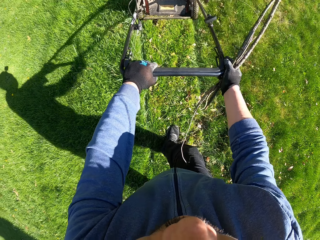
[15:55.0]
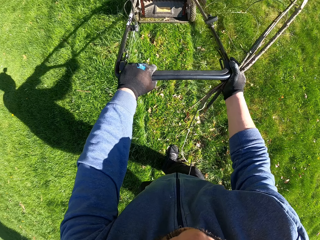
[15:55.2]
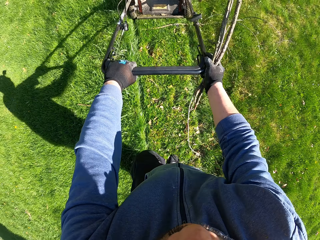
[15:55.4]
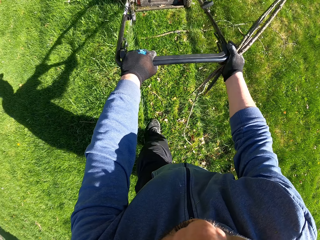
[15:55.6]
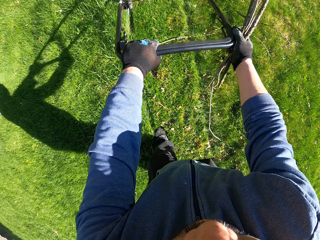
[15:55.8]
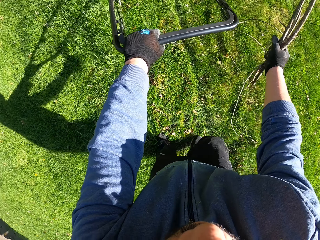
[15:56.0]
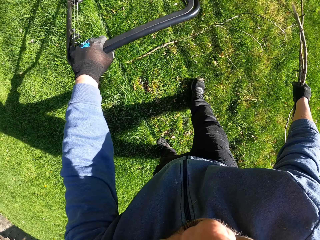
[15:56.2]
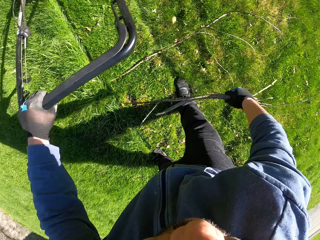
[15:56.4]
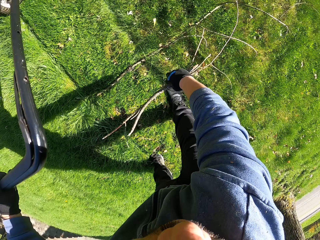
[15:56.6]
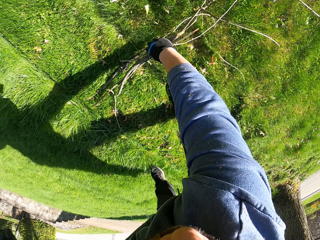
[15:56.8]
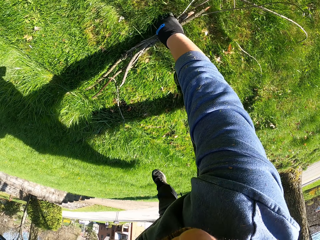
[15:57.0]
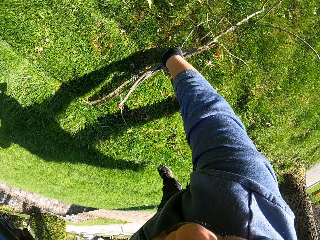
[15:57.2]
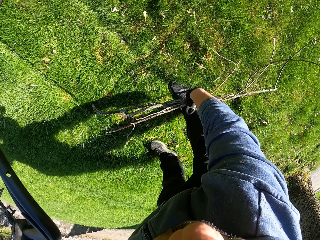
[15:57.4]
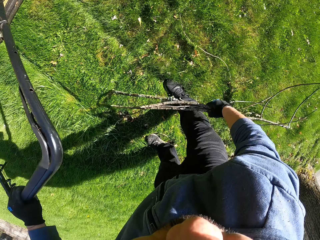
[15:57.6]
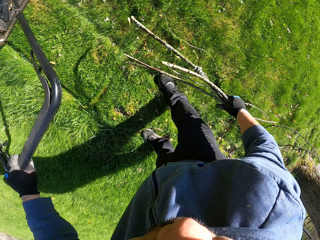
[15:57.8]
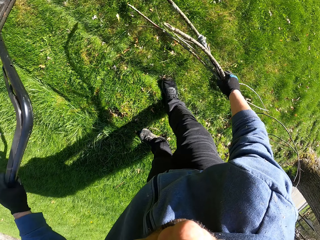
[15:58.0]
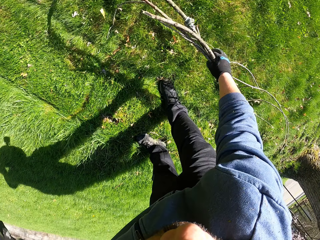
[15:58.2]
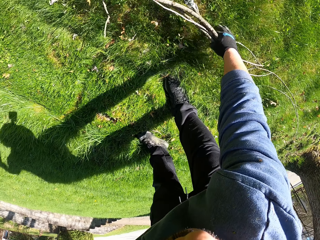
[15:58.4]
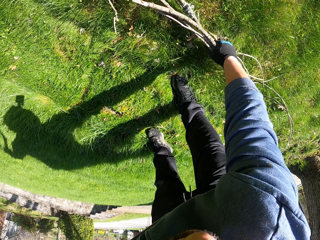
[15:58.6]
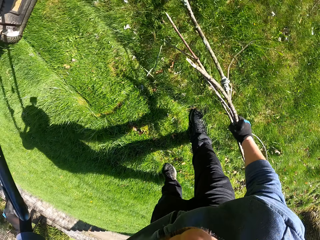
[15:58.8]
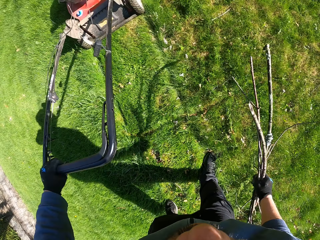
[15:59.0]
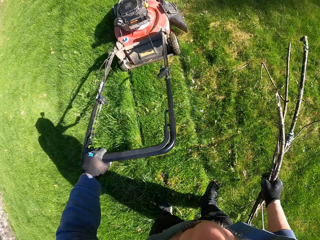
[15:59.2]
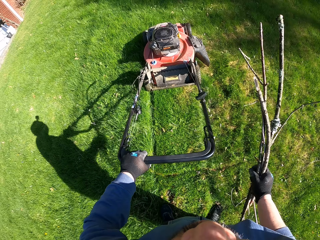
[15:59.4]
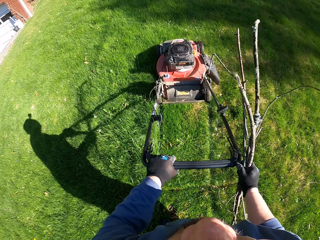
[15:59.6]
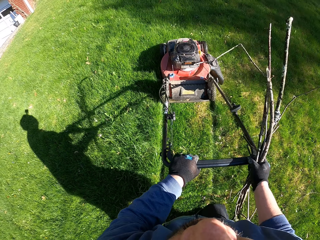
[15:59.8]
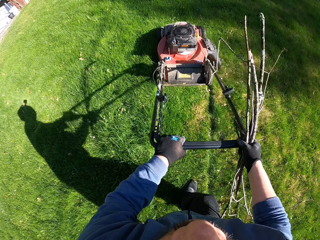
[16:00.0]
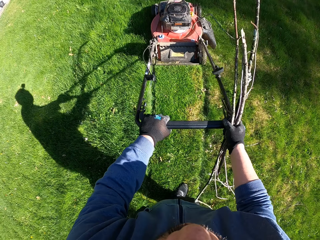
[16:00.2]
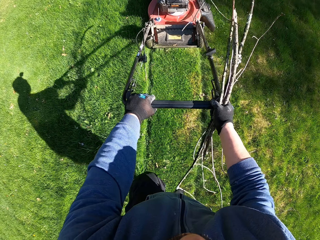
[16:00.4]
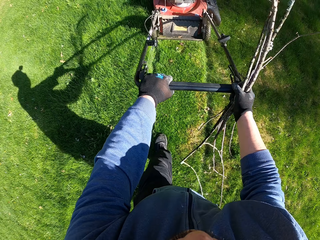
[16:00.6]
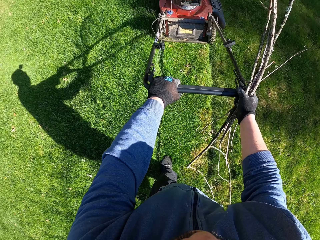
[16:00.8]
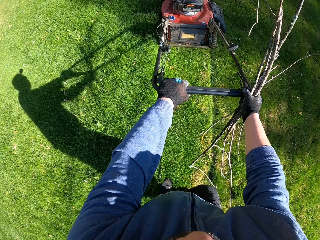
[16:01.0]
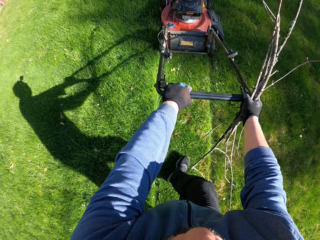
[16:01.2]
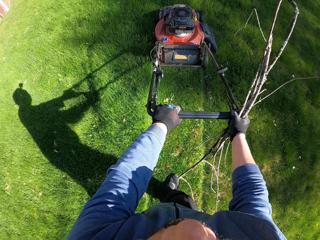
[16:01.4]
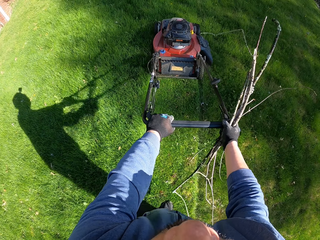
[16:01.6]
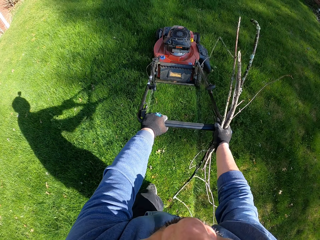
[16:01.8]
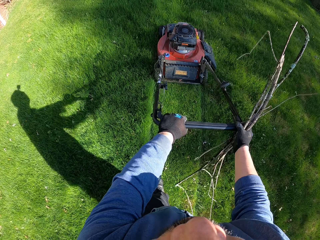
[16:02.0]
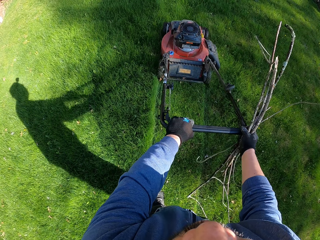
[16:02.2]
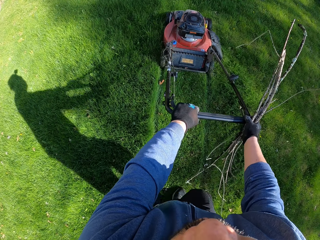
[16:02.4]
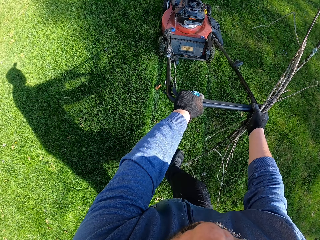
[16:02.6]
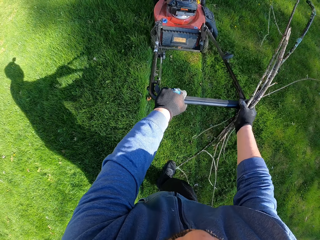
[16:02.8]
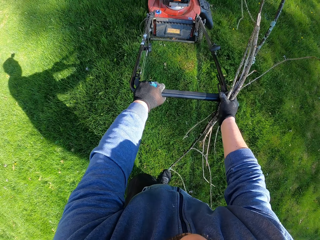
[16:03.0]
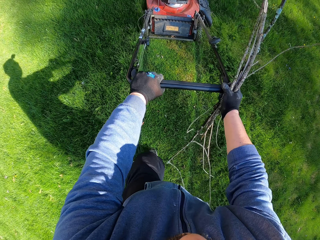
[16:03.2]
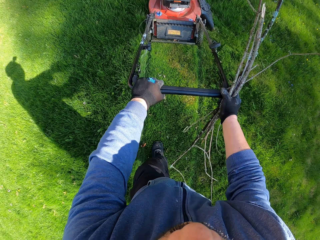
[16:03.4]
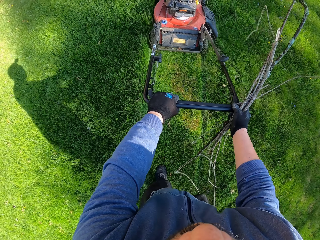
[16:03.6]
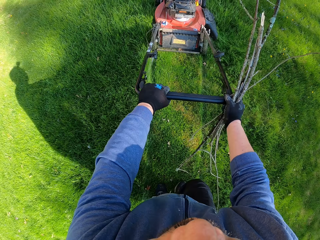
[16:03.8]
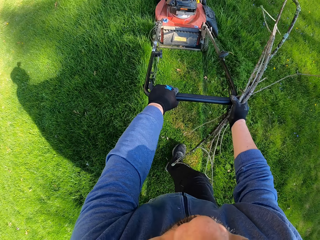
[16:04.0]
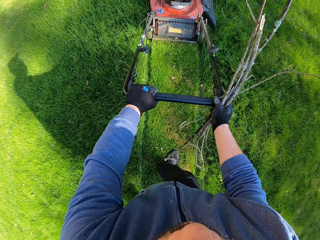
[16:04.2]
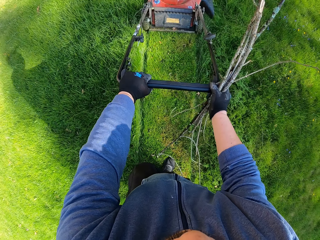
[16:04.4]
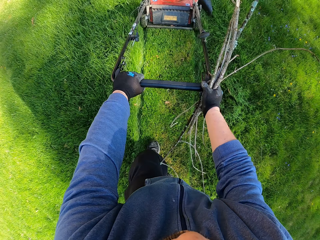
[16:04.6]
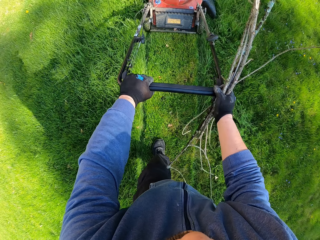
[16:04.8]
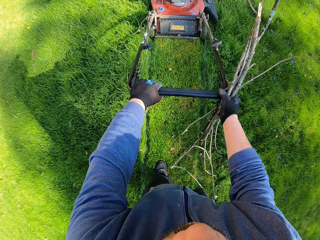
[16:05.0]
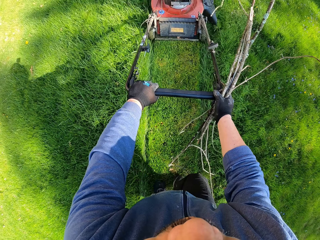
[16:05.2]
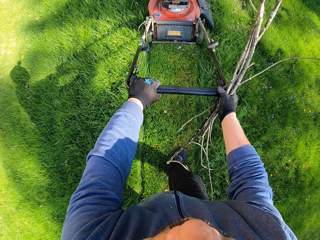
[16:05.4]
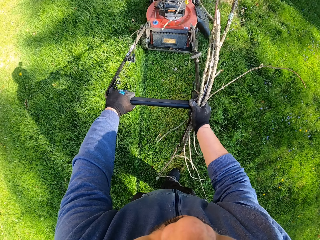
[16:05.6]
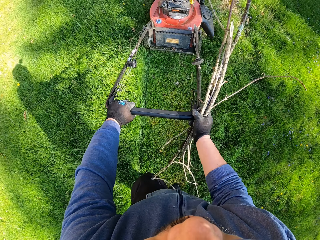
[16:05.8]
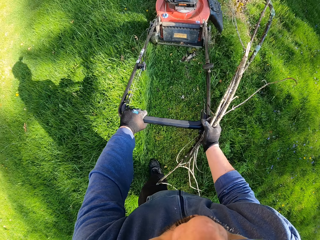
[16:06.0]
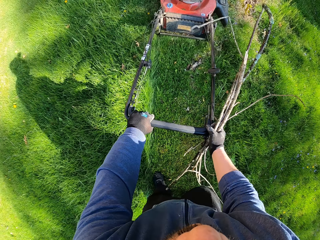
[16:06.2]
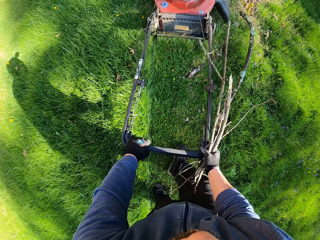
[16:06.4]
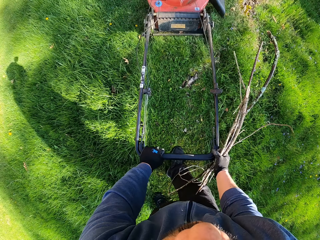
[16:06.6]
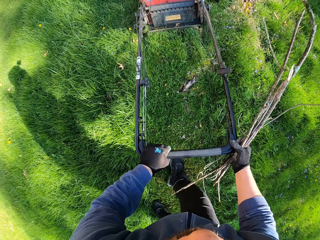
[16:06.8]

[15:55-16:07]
The camera wearer picks up the sticks from the floor. They cut the grass with the lawn mower.

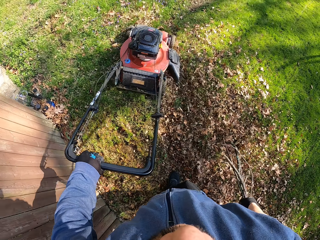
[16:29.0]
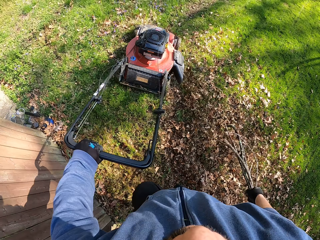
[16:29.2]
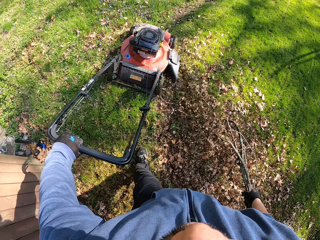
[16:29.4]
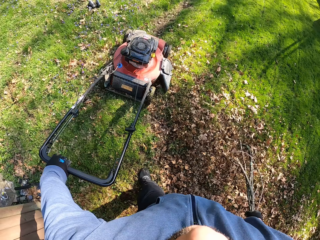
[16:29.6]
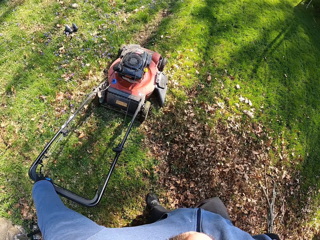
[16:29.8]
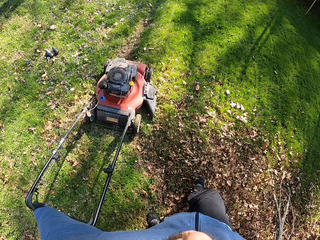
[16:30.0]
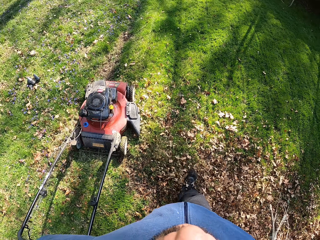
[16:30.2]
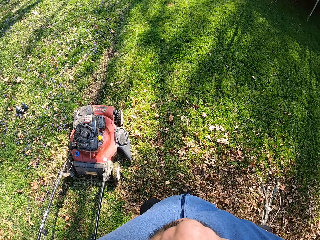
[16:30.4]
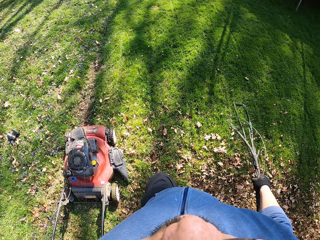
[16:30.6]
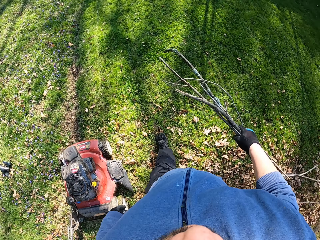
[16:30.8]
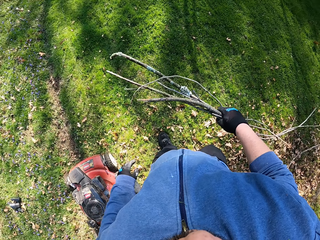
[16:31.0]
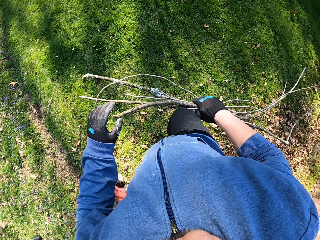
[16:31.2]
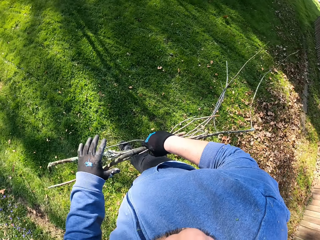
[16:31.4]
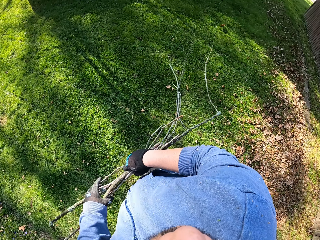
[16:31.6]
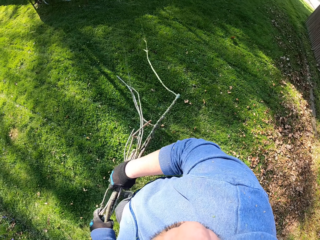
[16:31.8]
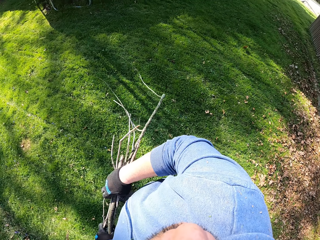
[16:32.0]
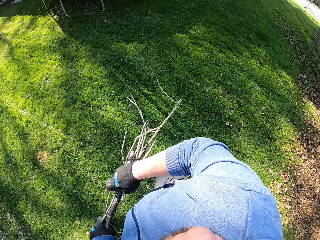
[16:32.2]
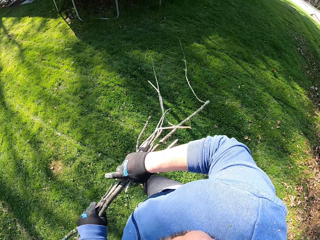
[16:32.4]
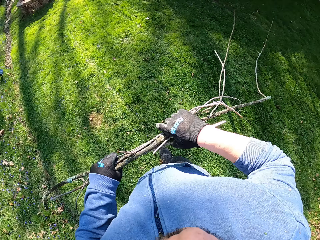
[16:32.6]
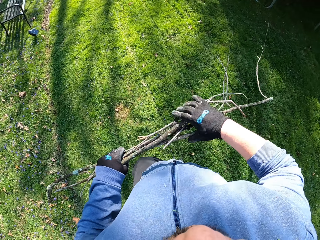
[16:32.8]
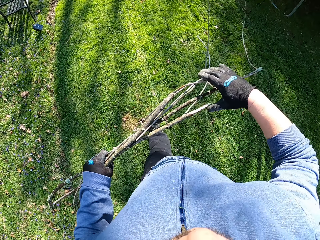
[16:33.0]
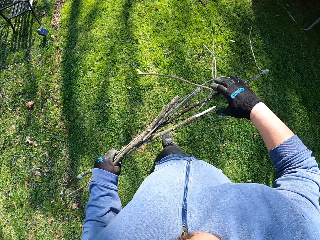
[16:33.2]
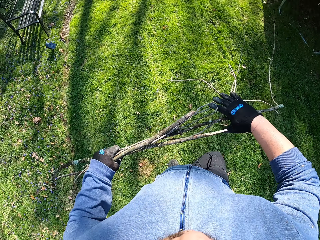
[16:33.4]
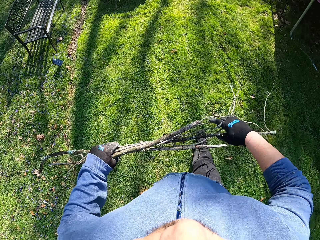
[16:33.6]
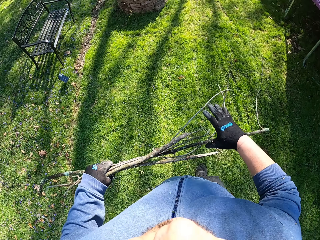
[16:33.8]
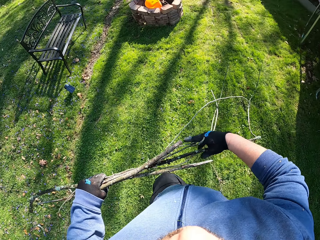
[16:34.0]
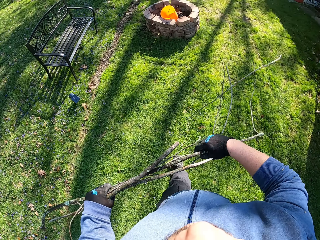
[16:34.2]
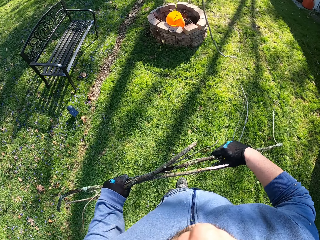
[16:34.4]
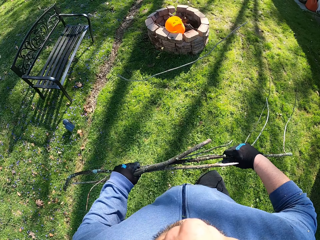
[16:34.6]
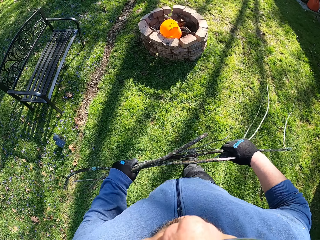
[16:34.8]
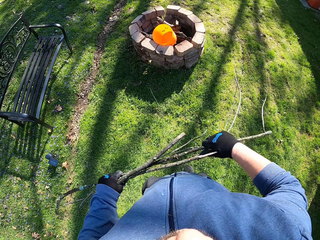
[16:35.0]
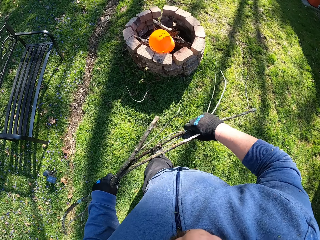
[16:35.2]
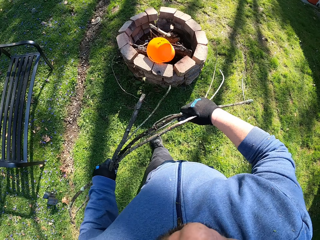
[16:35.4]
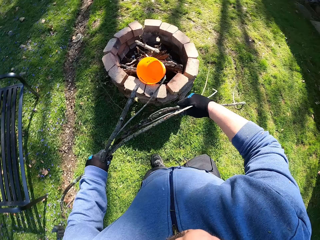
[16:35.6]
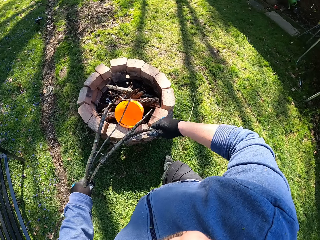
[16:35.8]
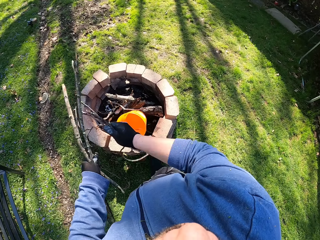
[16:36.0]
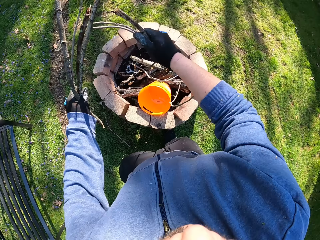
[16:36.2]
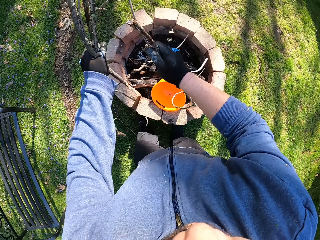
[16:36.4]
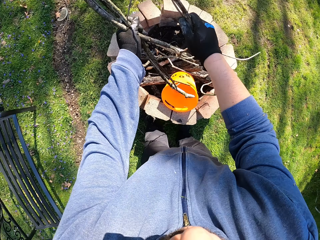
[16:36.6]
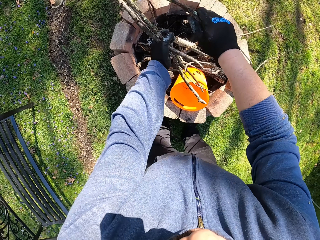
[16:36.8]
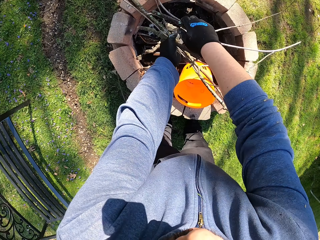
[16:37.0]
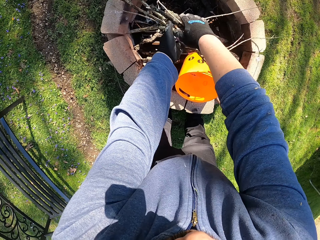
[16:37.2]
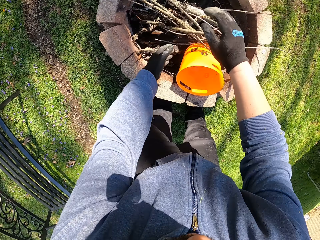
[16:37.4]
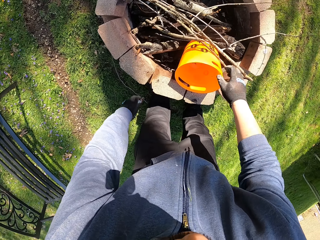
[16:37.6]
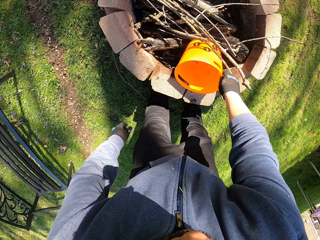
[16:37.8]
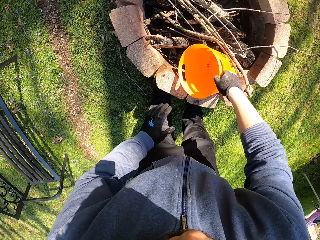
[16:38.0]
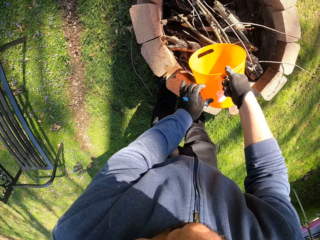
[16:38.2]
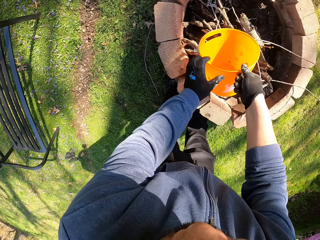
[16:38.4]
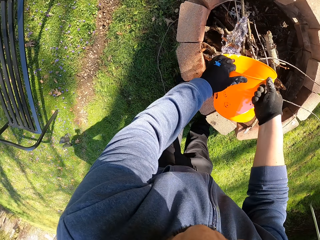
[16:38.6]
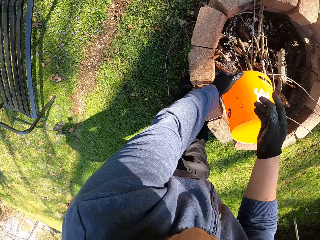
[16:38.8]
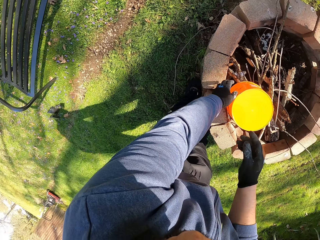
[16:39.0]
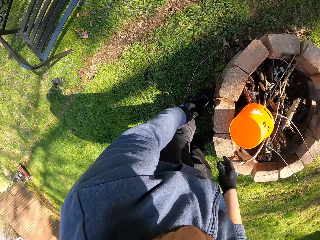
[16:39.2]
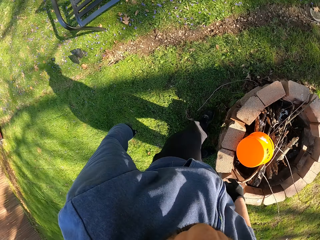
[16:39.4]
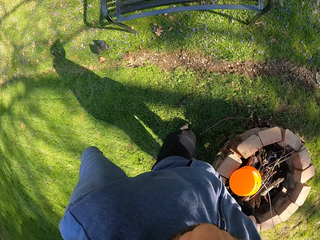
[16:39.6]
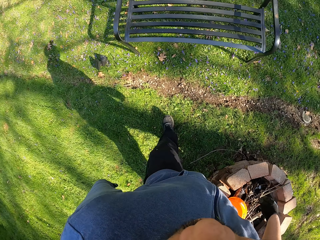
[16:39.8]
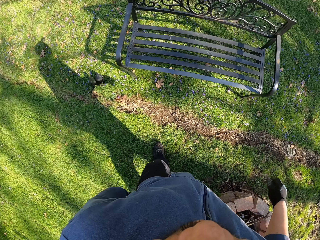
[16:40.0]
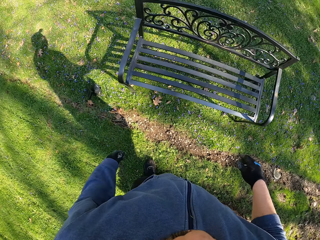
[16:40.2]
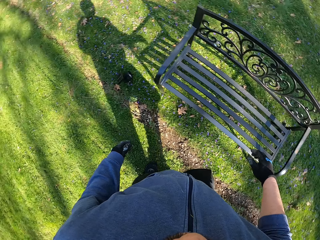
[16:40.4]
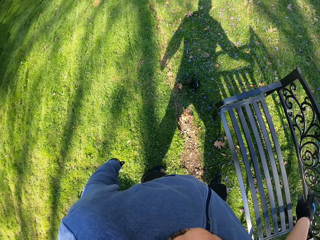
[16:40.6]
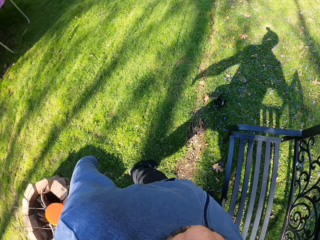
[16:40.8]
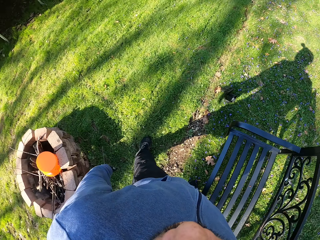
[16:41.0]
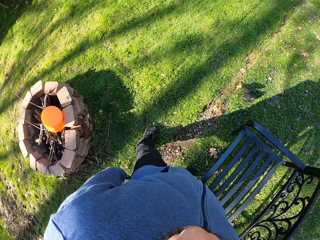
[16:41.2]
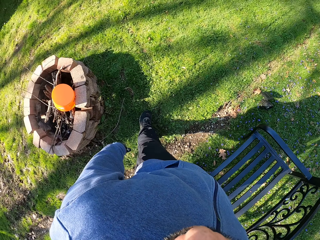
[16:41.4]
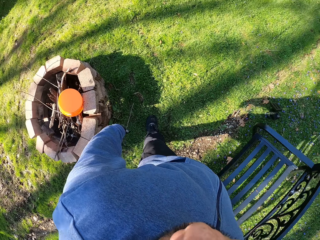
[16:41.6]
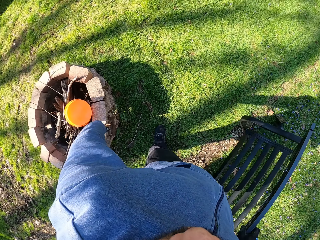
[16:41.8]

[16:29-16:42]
The camera wearer packs the lawn mower. He walks in the field towards a well. He breaks the sticks in his hands. He puts the sticks in the well. He picks up a bucket from the well. He drops the bucket inside the well.
